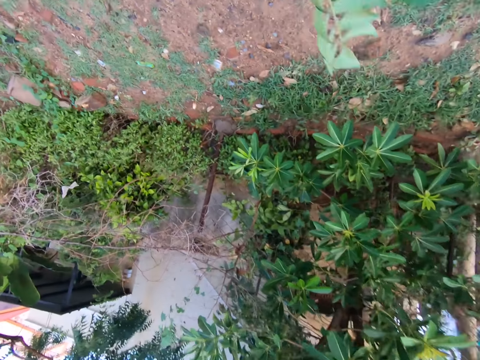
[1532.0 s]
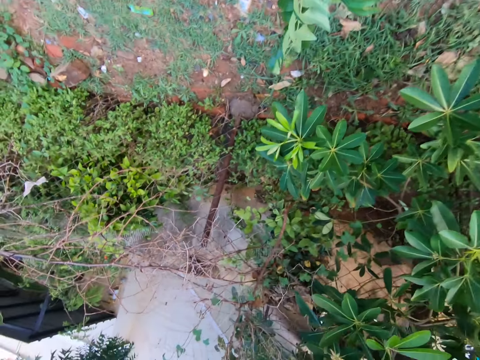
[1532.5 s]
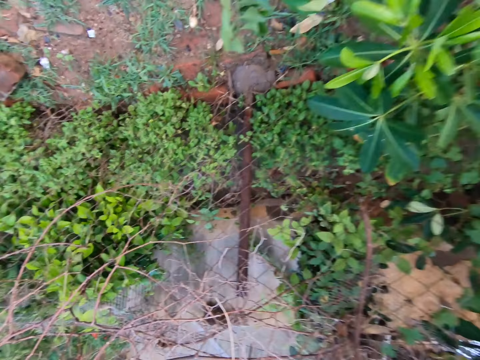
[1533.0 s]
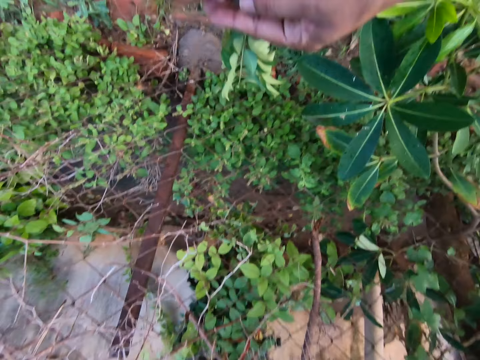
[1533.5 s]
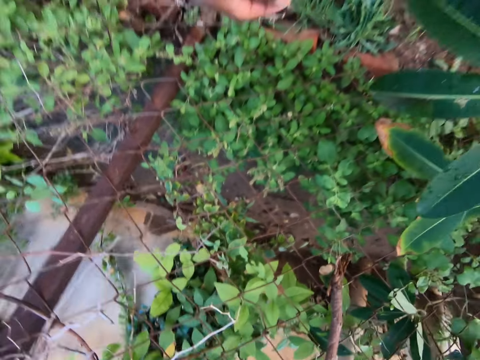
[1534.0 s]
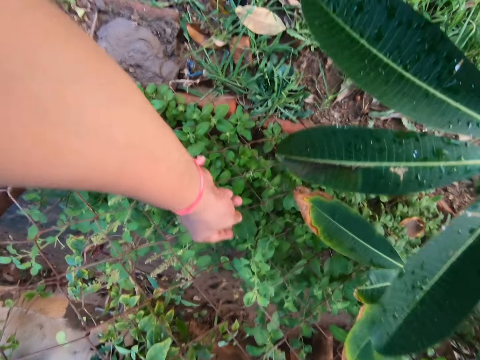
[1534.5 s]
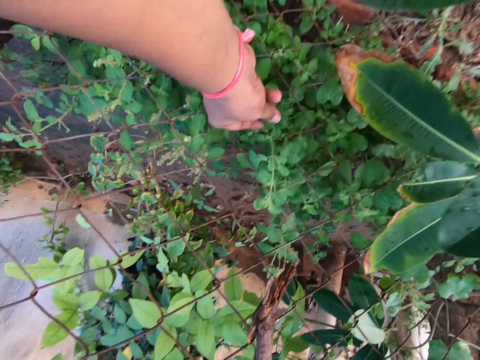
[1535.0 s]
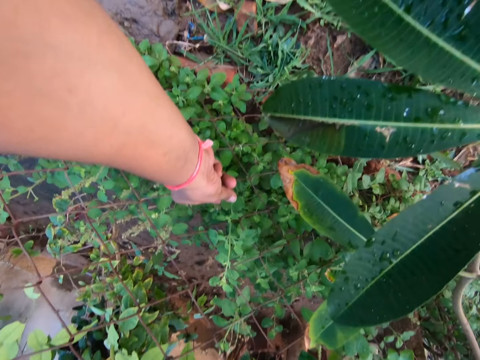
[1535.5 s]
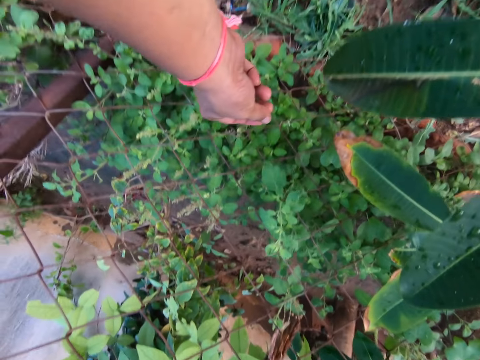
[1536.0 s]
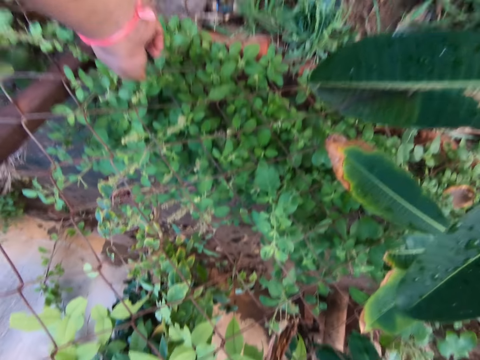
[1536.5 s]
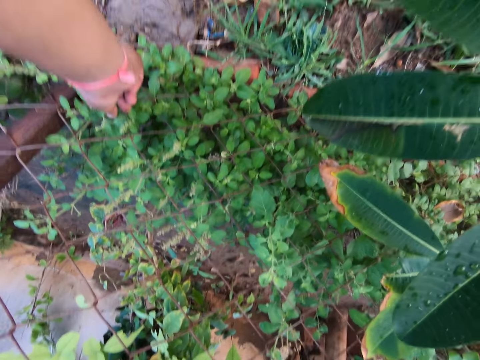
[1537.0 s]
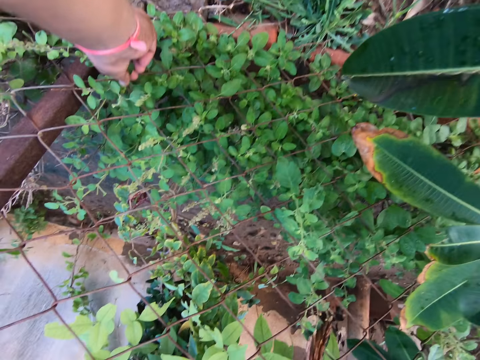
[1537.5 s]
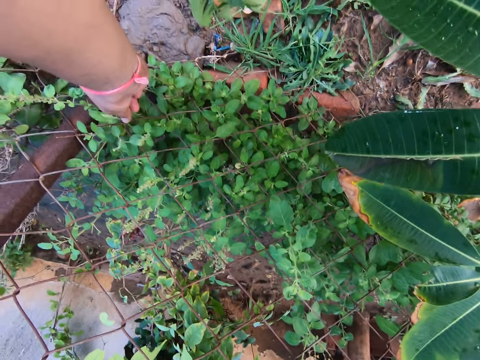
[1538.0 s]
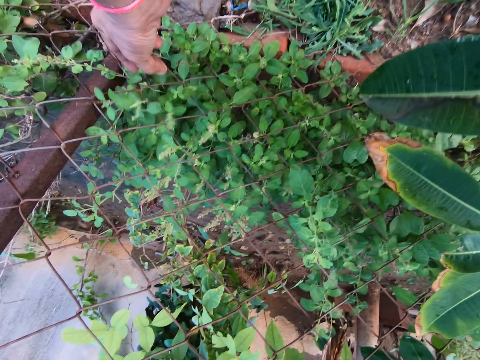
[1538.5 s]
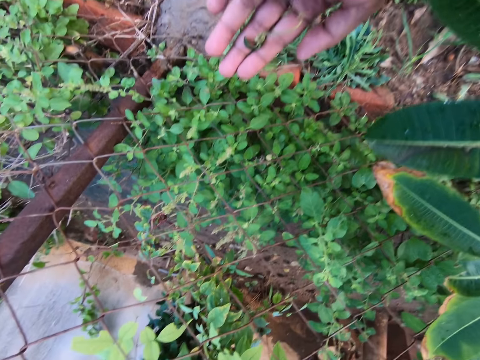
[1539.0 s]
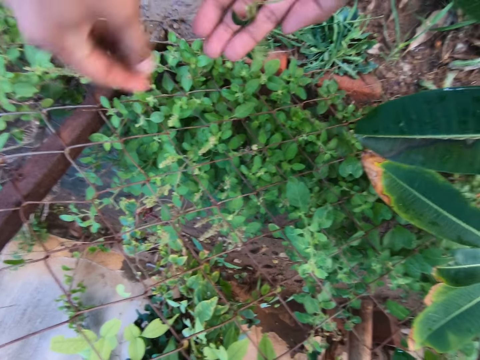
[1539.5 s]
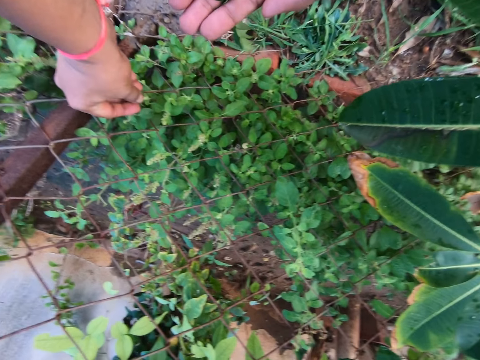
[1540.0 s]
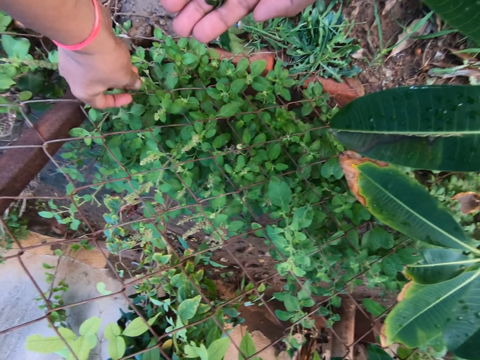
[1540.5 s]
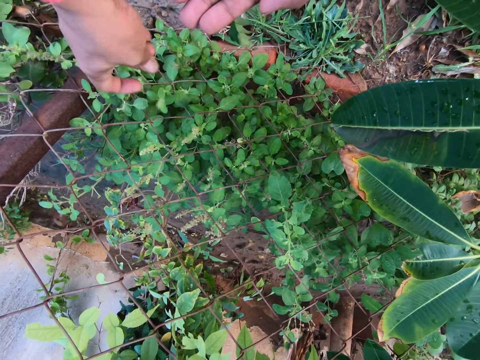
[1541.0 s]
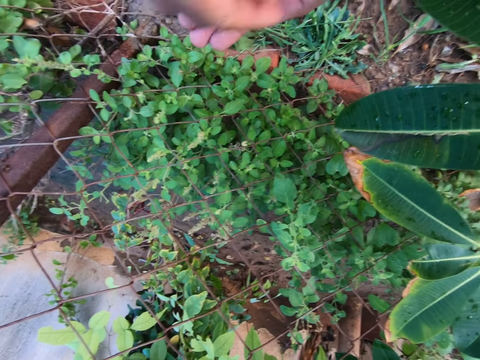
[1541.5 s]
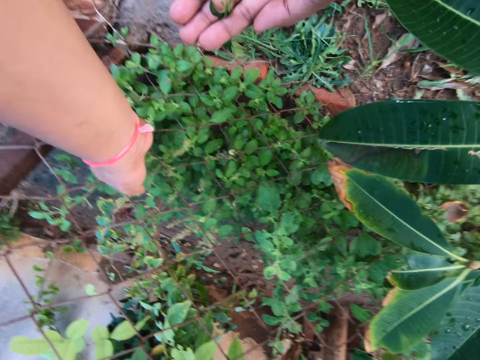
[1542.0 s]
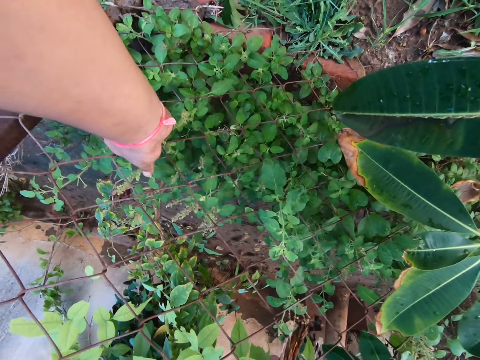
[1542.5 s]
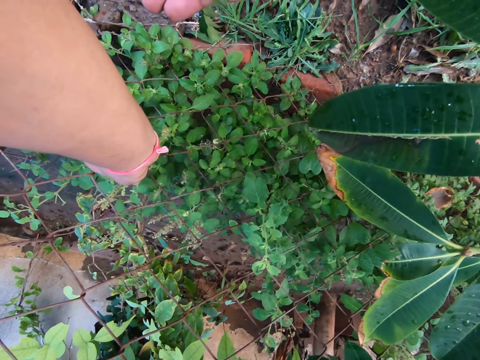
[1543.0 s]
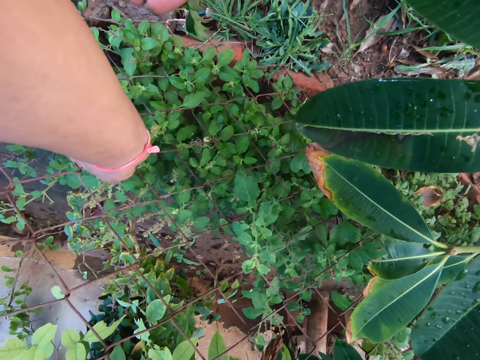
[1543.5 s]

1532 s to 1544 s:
The camera wearer picks the leaves of the plant with the hand. They put the leaves on the hand. They pick the leaves with the hand. They put the leaves on the hand. They pick the leaves with the hand.

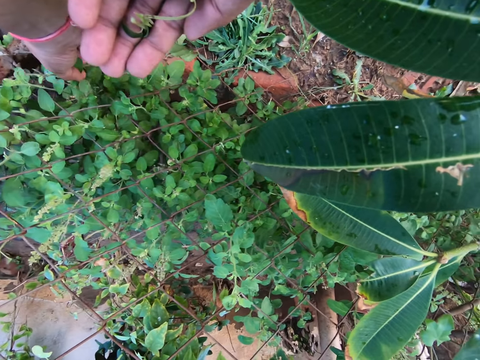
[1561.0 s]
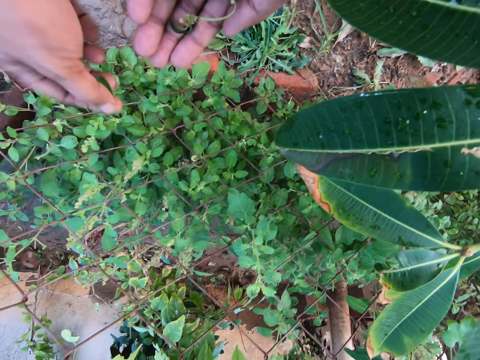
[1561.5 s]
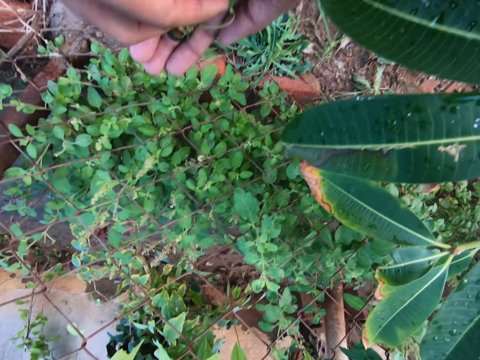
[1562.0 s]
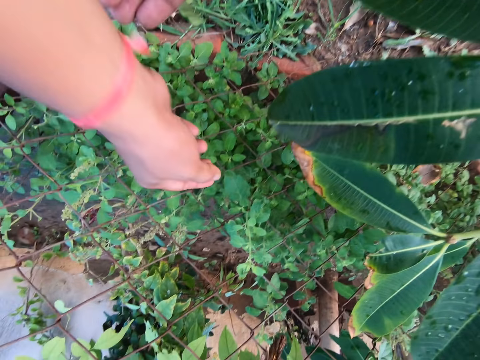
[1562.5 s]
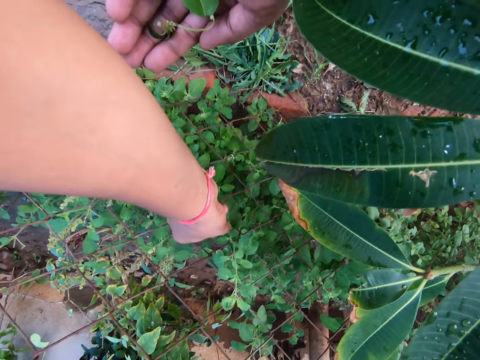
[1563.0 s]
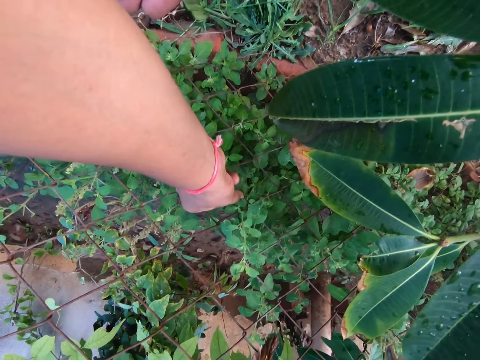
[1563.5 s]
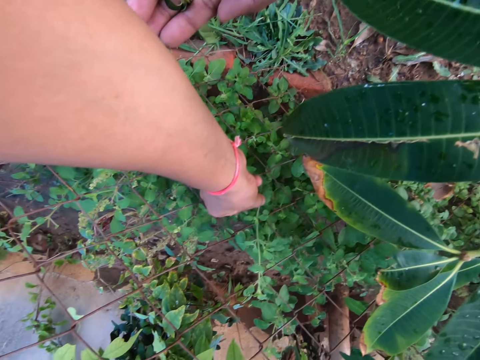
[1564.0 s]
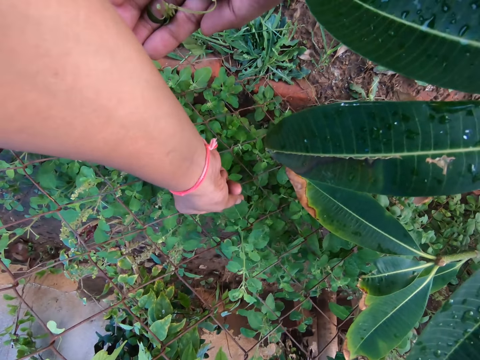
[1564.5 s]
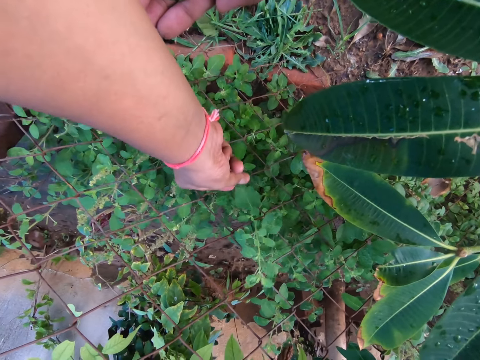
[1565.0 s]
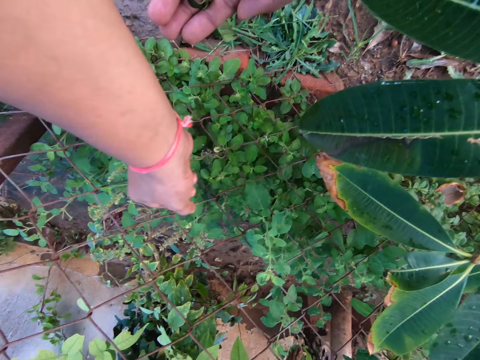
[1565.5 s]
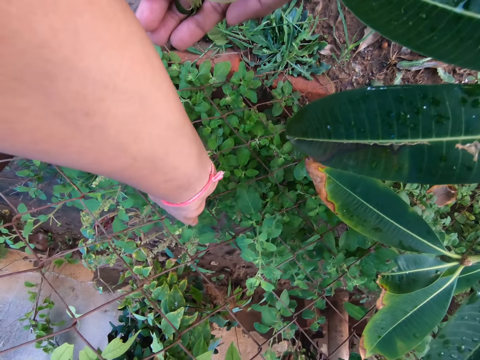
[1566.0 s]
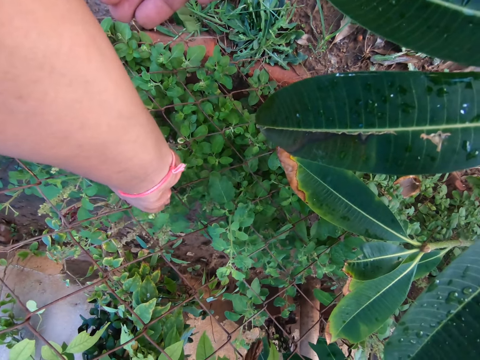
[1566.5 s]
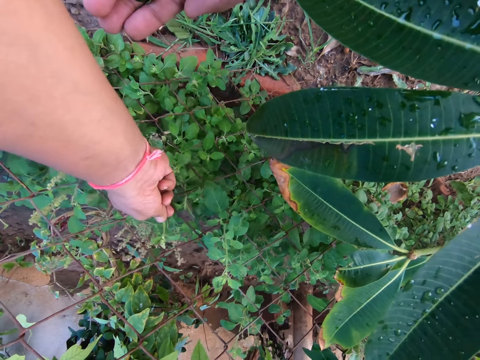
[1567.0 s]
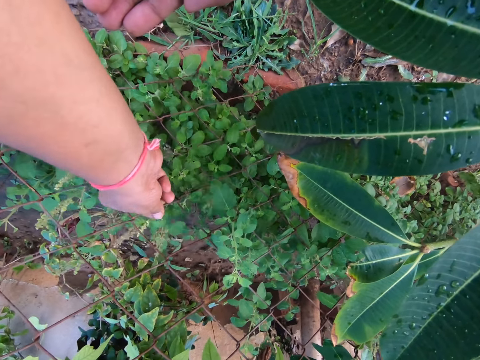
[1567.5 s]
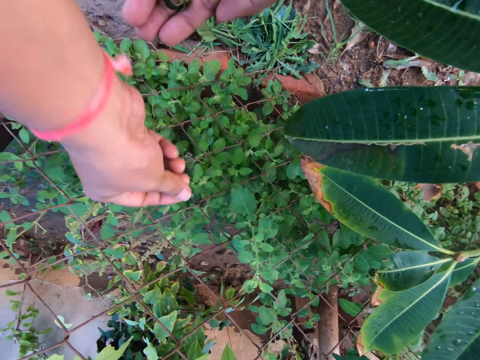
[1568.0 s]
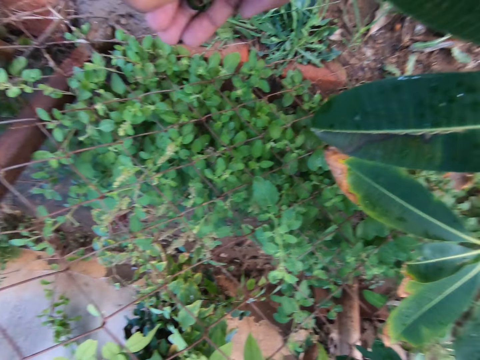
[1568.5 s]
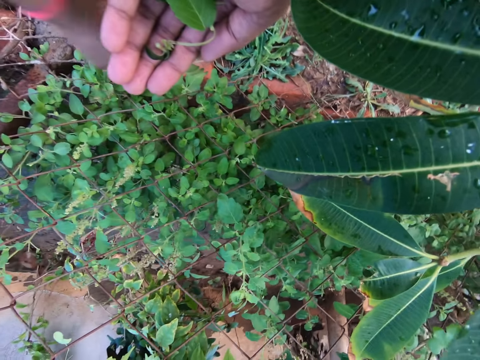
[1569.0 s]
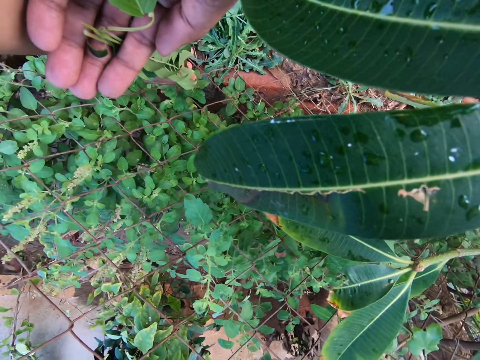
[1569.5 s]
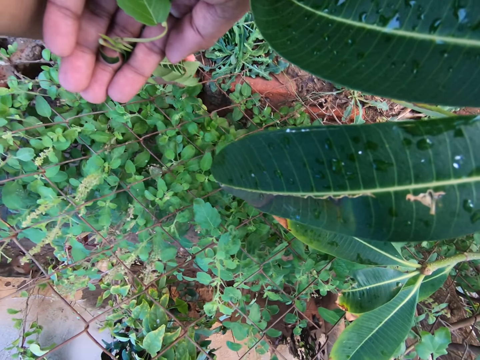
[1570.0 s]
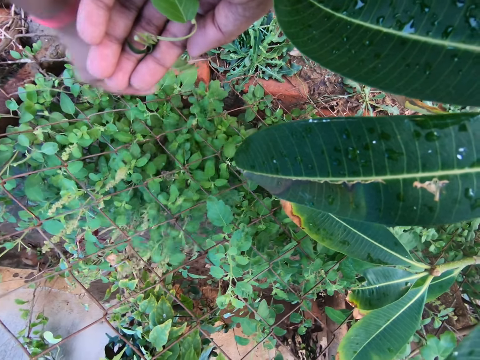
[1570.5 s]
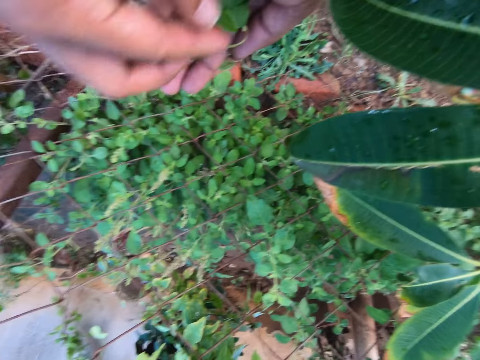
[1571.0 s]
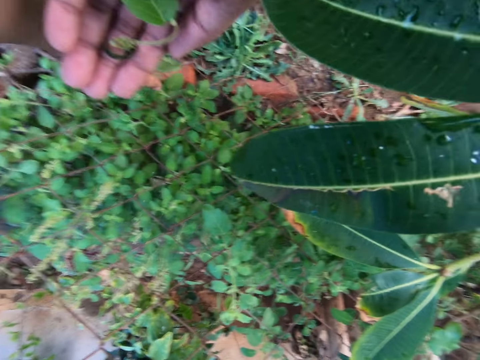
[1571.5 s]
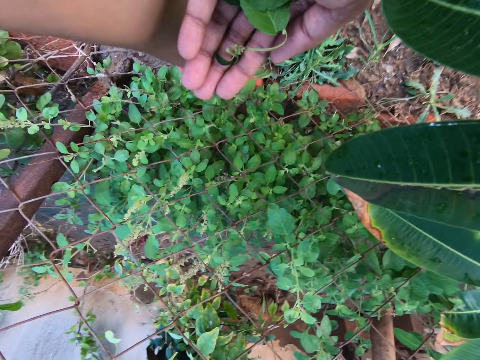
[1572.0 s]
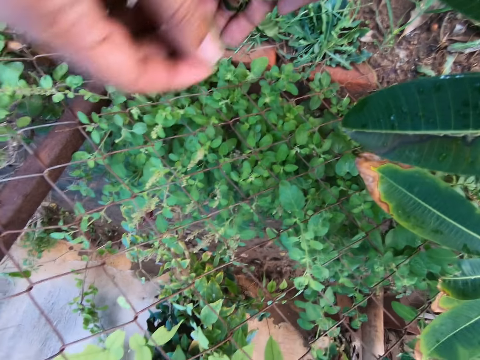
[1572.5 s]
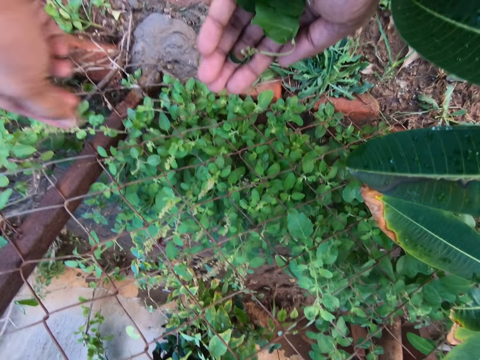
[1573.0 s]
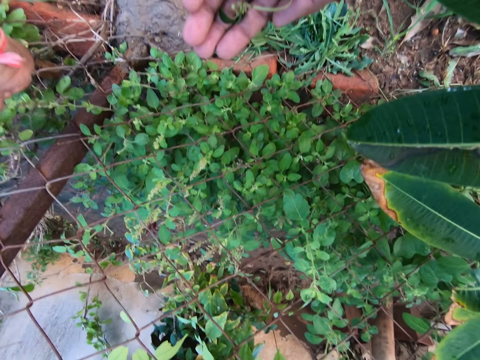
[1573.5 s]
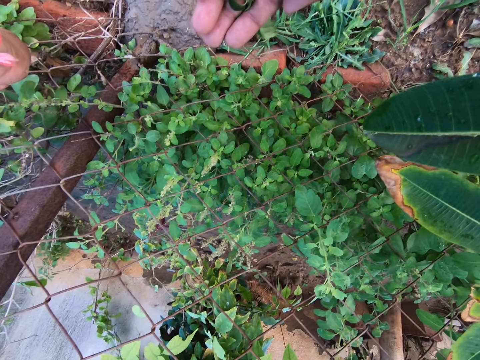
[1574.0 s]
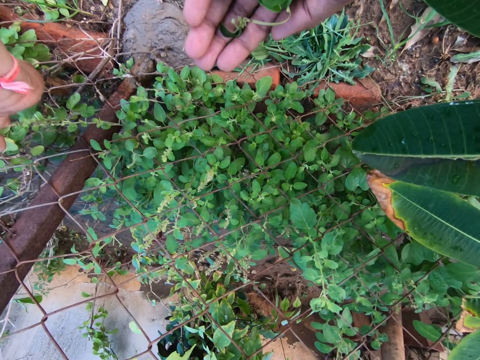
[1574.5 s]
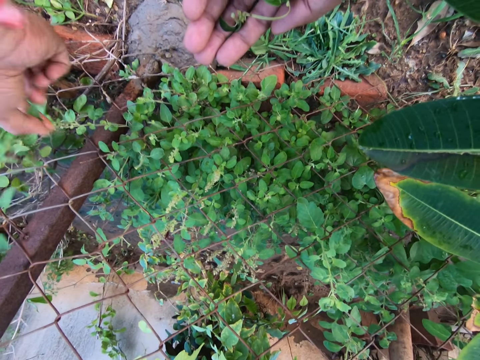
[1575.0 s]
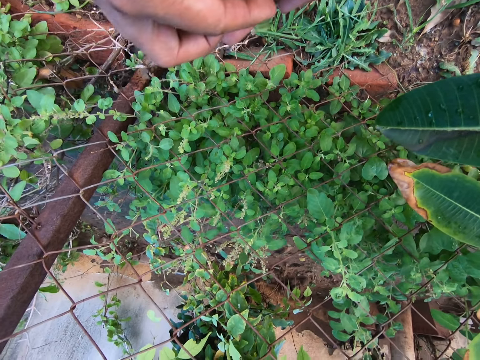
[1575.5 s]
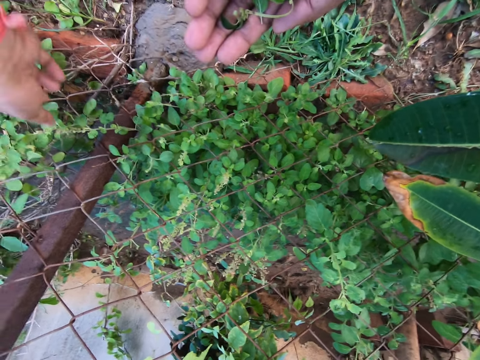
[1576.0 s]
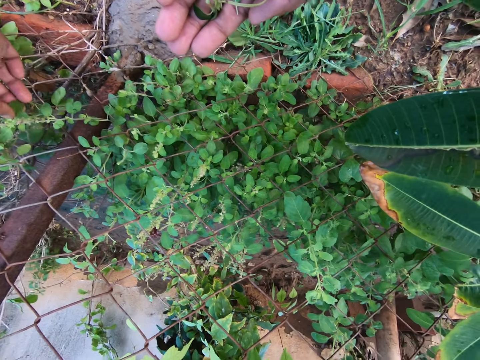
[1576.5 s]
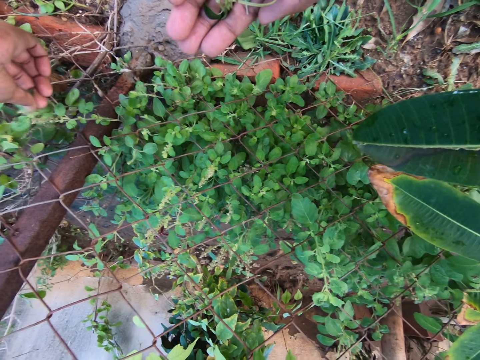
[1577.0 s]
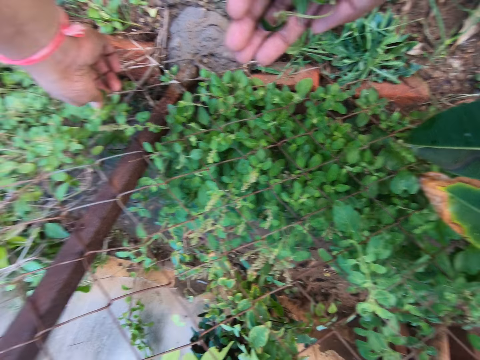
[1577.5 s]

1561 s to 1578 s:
The camera wearer puts the leaves on the hand. They pick the leaves with the hand. They put the leaves on the hand. They pick the leaves with the hand. They put the leaves on the hand. They pick the leaves with the hand. They put the leaves on the hand. They pick the leaves with the hand. They put the leaves on the hand. They pick the leaves with the hand.
